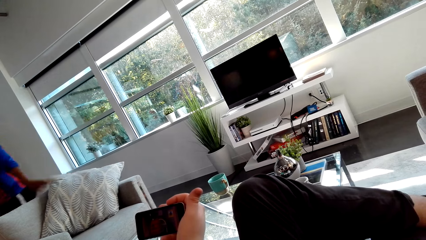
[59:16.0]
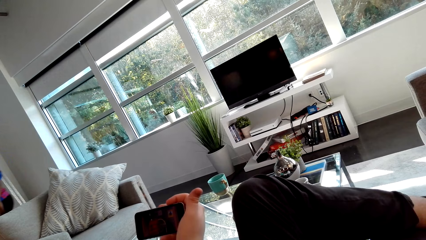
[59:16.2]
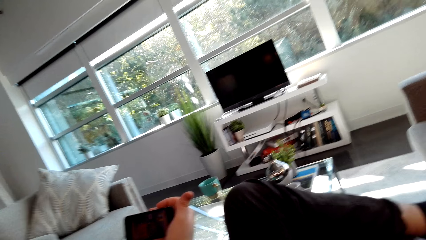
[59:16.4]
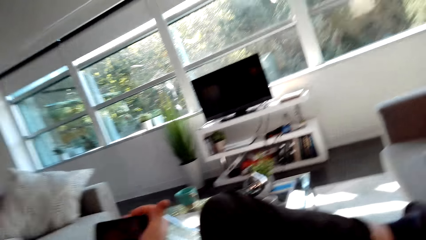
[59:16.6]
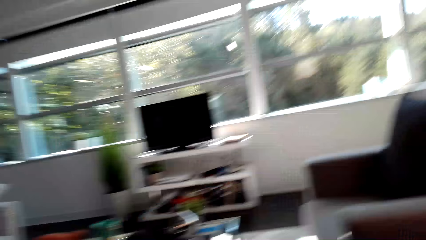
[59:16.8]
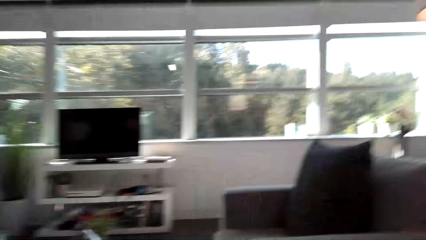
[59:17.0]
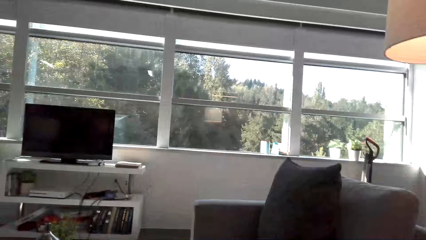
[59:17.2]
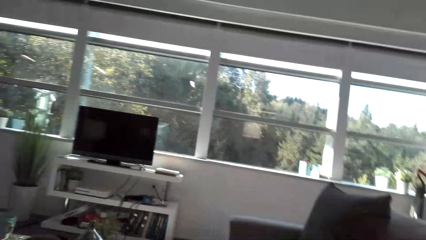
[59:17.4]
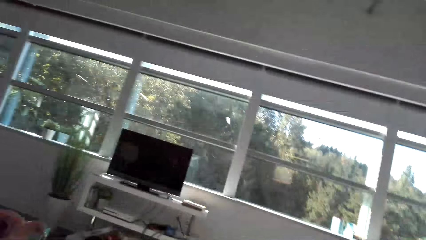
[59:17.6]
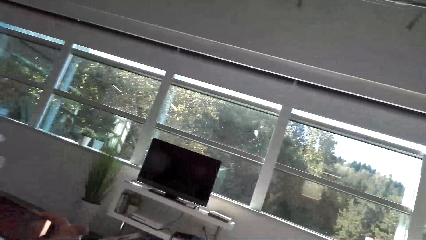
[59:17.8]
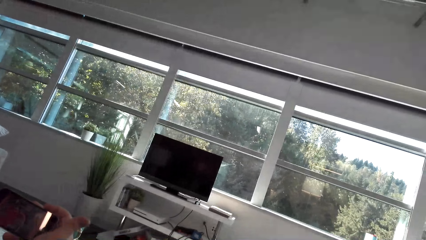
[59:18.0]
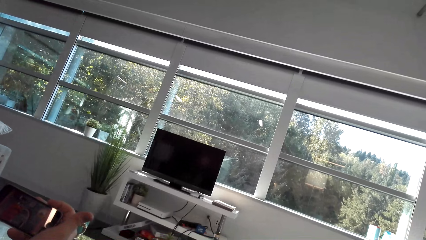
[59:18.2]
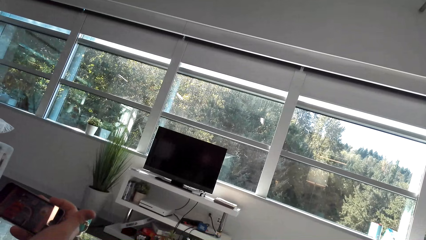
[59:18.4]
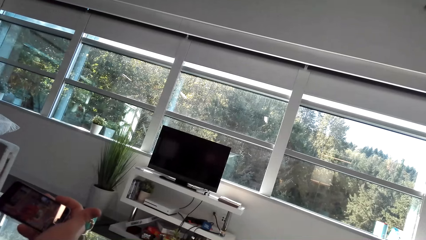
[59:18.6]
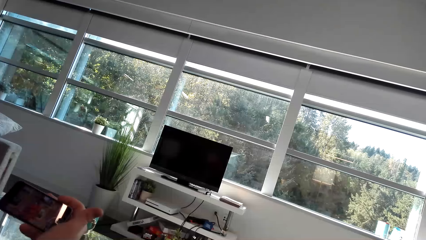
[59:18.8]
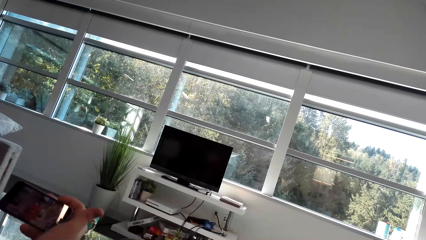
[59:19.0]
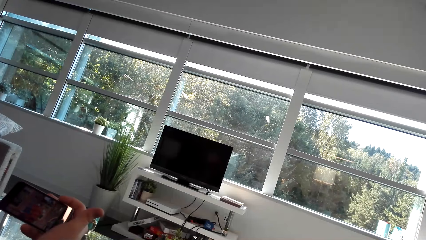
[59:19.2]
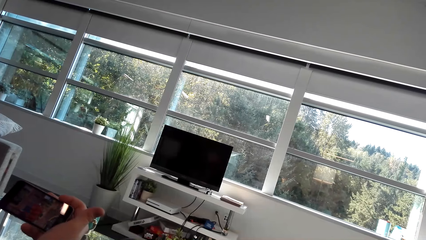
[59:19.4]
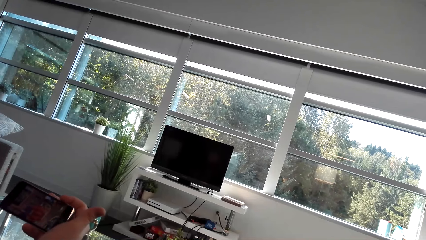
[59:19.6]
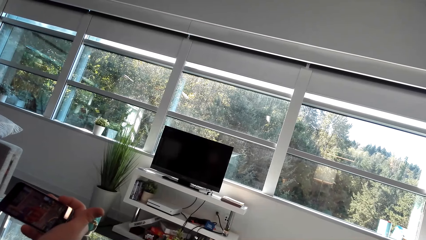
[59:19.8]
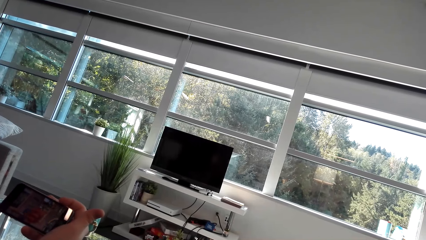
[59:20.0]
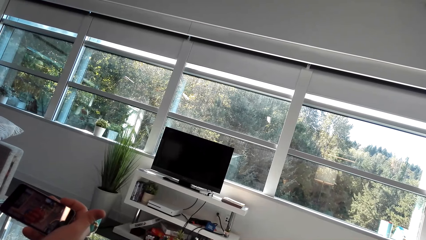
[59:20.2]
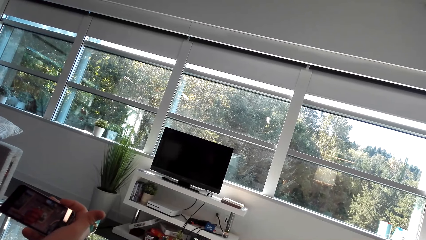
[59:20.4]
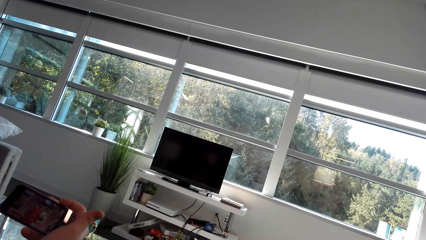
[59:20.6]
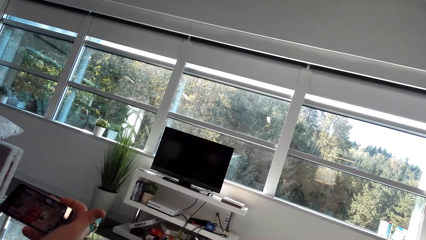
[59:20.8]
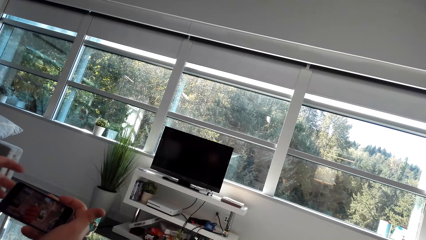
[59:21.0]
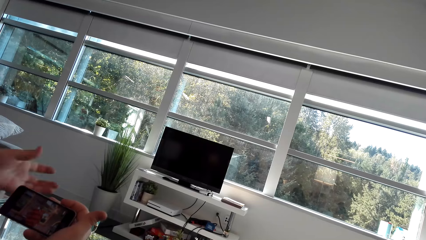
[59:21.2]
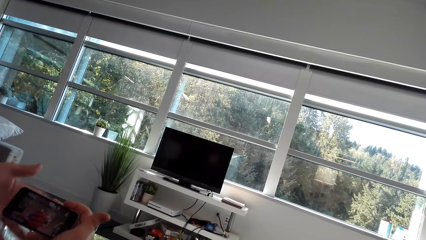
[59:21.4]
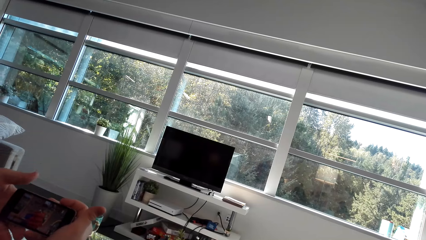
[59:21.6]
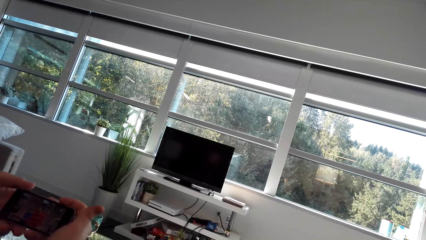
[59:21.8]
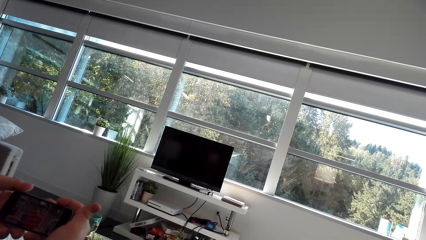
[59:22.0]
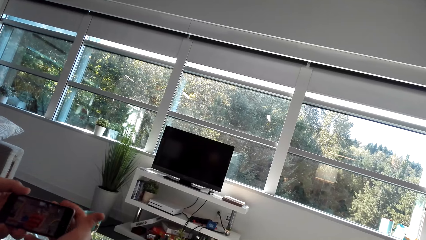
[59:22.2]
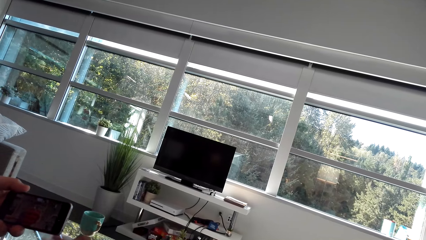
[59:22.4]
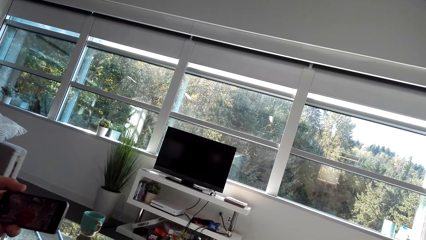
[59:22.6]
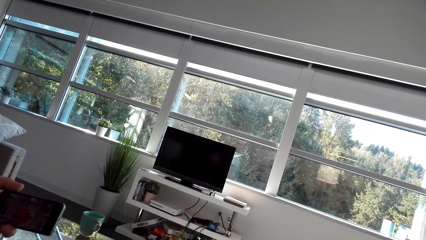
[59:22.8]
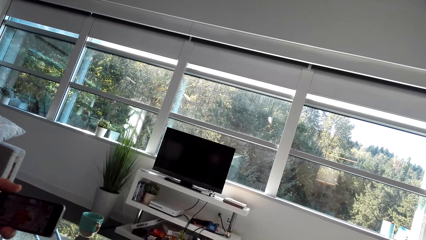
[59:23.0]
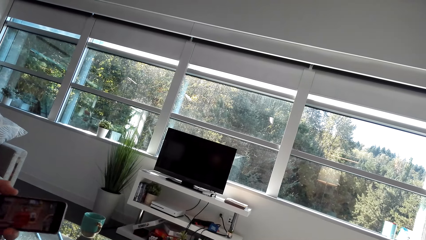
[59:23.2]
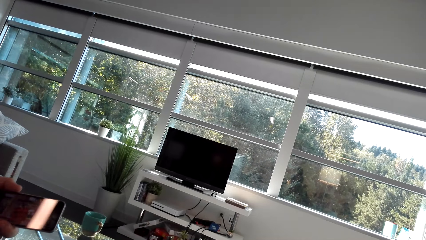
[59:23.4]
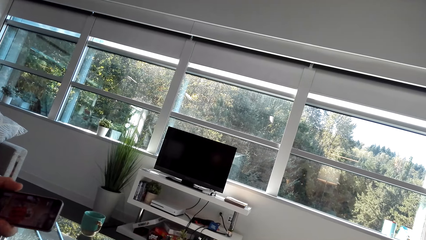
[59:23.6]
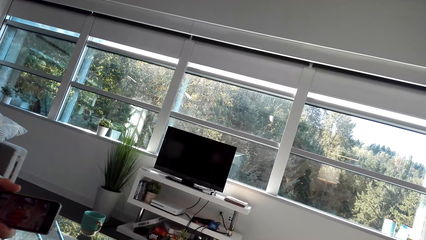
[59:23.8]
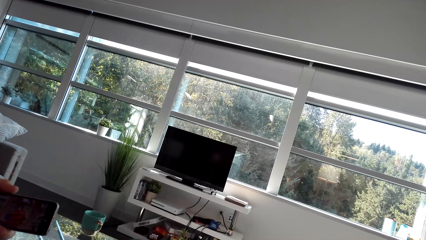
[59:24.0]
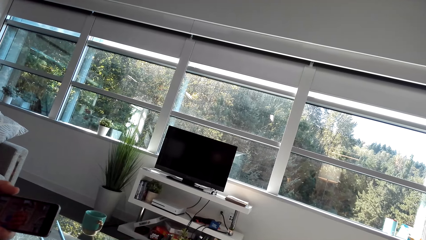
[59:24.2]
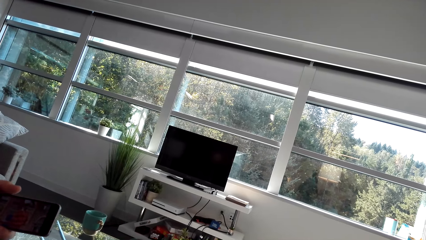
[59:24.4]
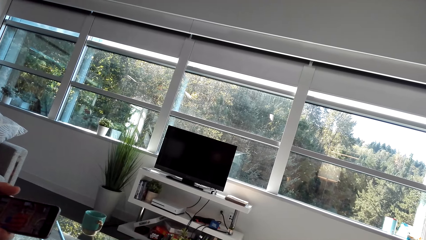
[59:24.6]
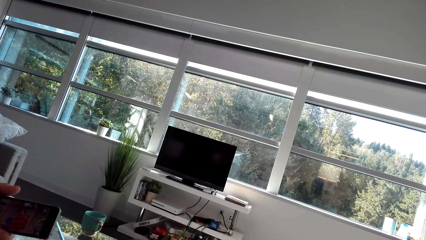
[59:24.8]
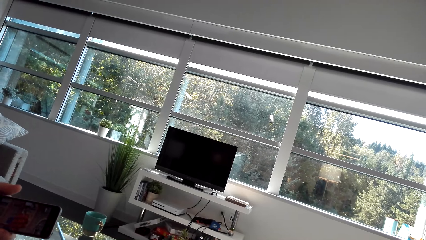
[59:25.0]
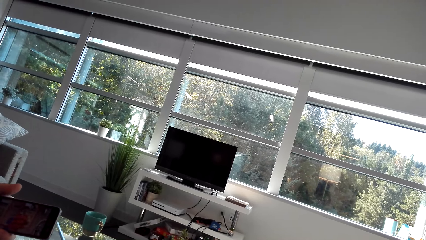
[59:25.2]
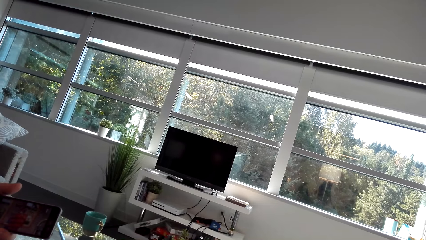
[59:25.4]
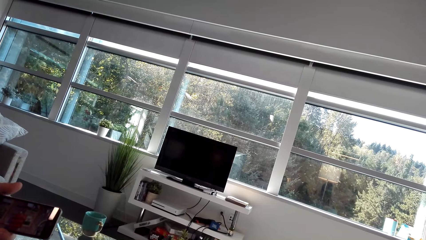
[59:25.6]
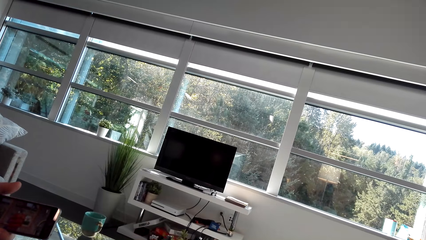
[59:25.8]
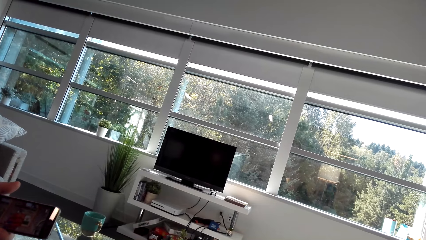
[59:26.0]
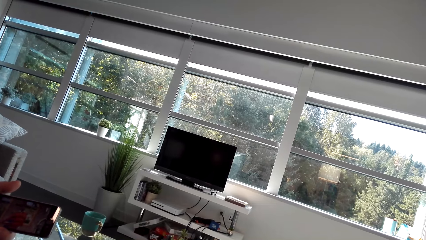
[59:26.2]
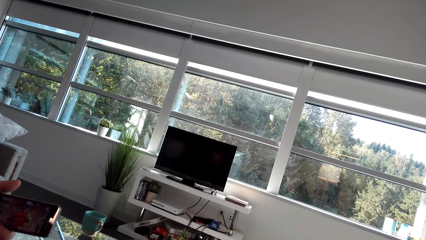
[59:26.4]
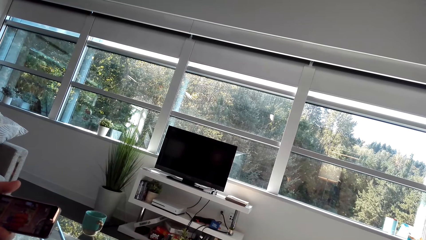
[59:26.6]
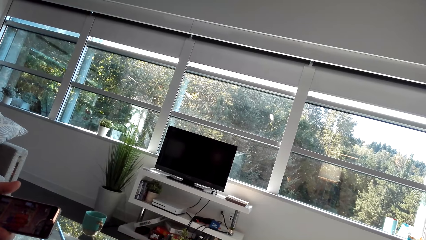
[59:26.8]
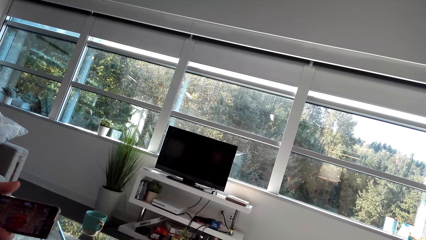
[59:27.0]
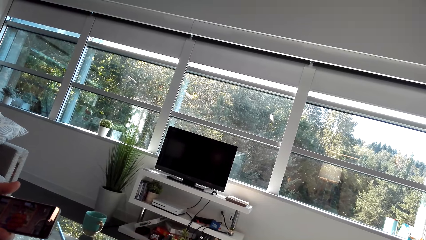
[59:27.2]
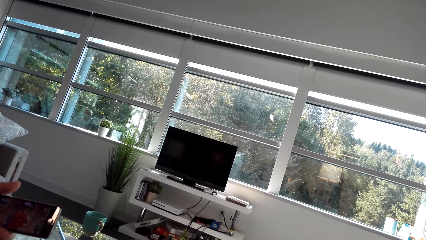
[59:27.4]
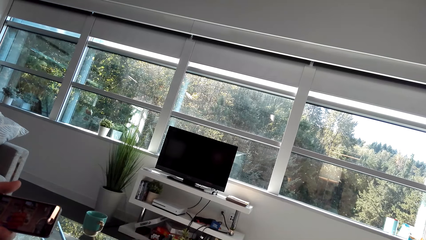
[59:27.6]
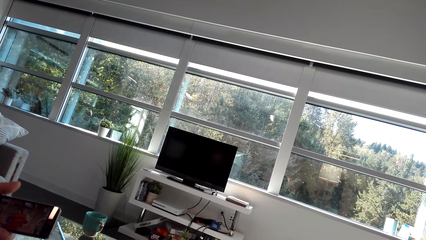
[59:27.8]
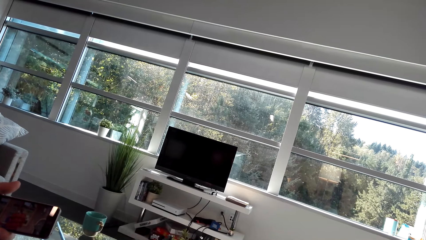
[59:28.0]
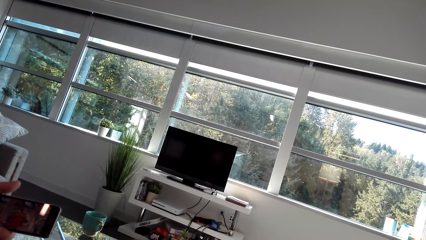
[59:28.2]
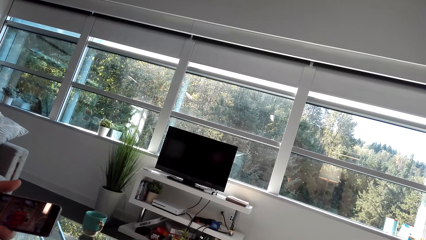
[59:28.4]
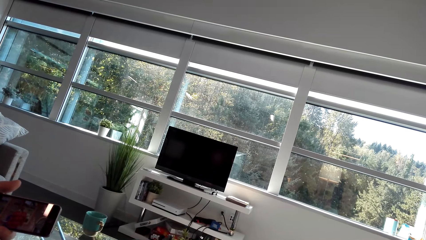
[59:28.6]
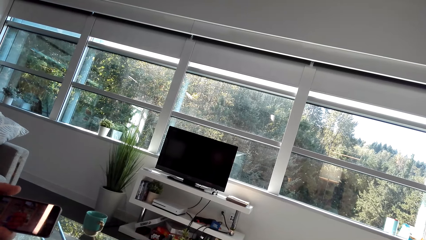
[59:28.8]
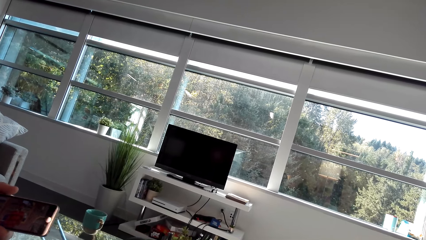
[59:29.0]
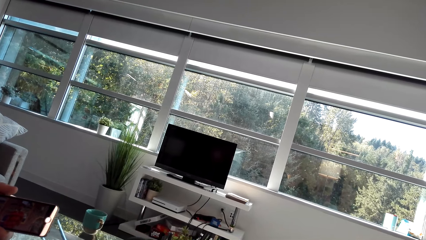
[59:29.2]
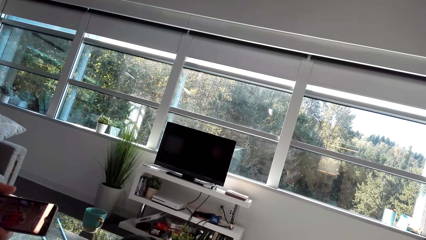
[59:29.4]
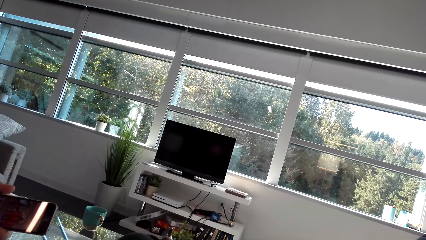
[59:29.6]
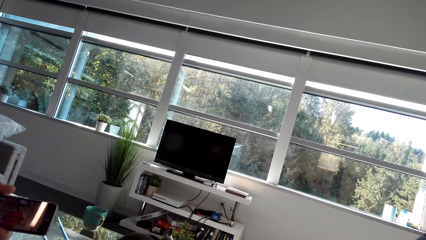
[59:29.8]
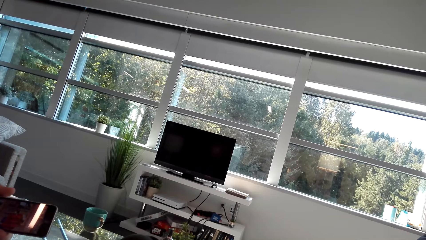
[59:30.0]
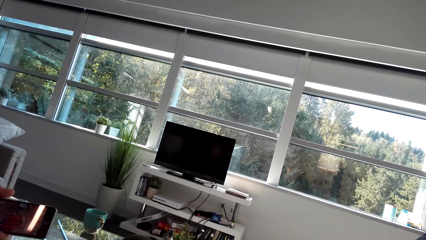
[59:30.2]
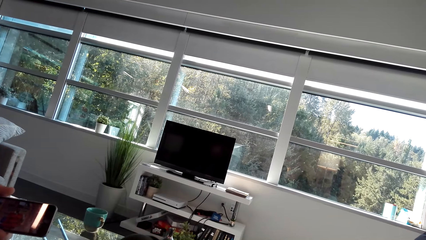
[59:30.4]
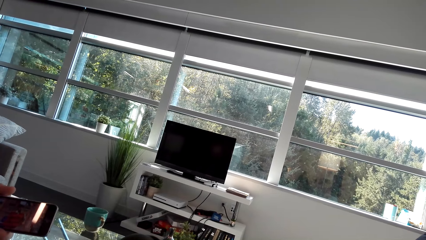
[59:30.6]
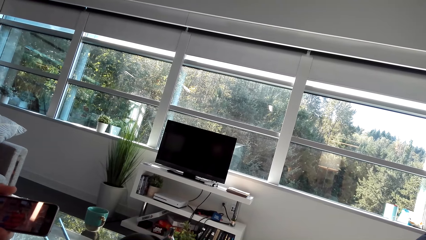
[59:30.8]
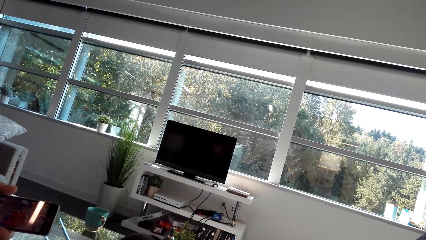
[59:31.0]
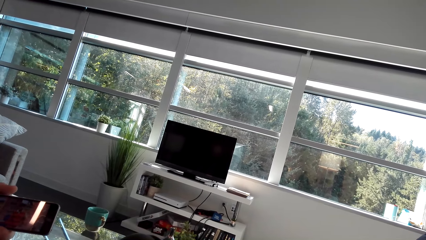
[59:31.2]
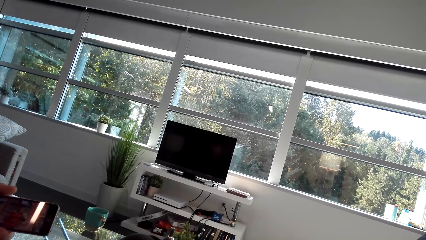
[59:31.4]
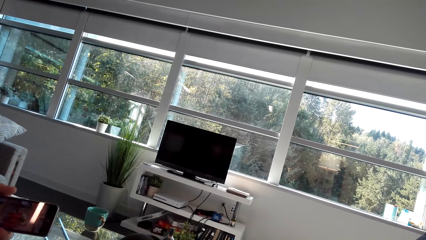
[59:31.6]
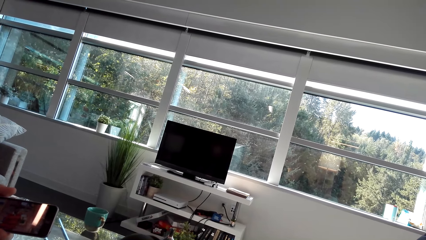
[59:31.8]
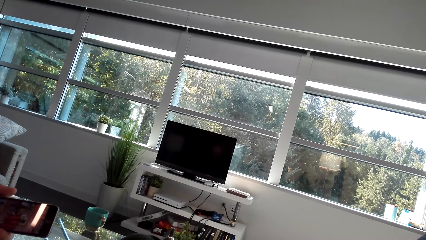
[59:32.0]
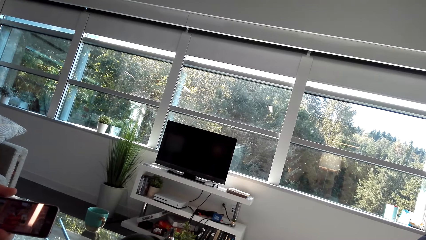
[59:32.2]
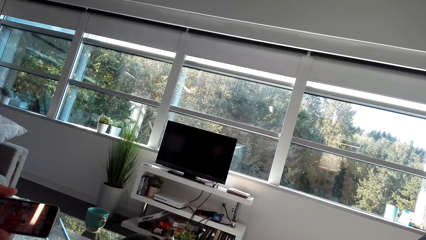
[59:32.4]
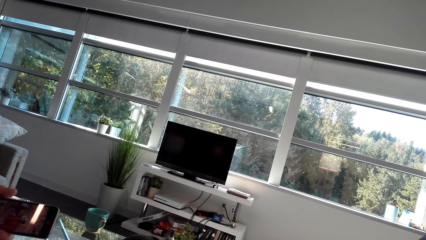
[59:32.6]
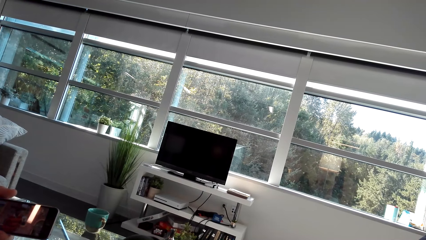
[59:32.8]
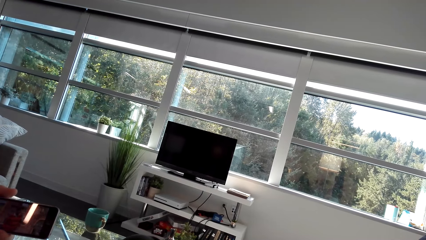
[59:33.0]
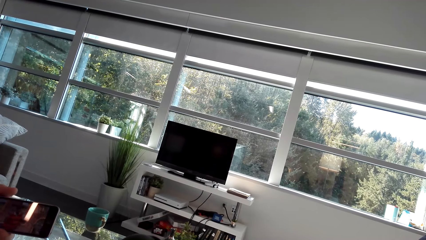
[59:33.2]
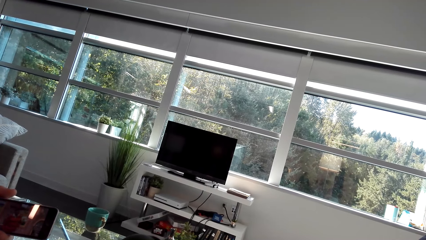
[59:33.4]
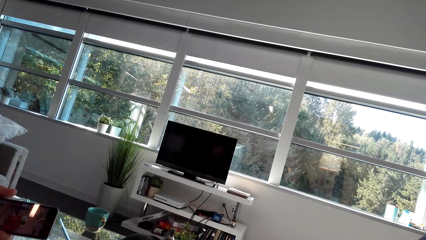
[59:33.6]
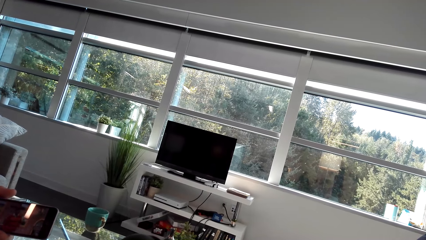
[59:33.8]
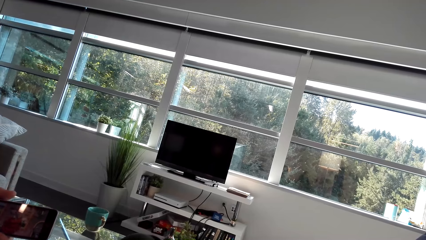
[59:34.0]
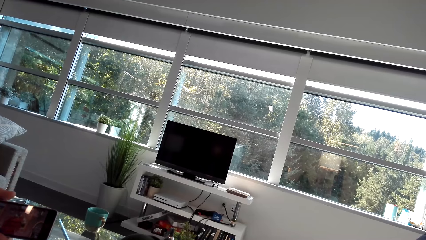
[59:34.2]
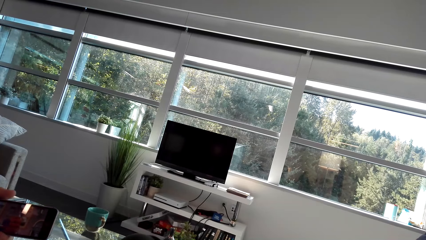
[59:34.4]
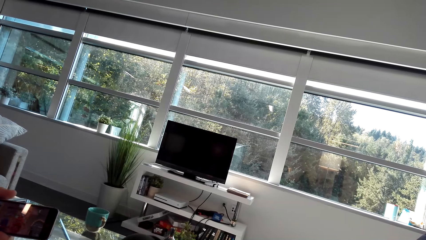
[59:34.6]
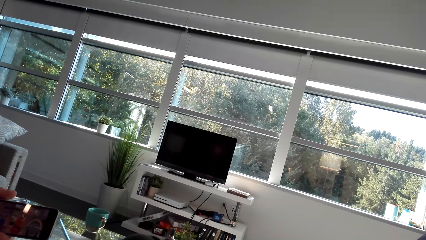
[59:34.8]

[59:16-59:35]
The camera wearer walks around. A man watches the video. The man moves the hand. The man watches the video.
